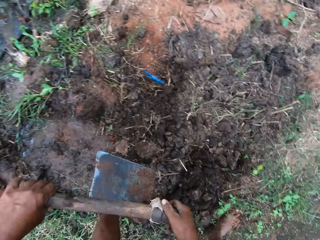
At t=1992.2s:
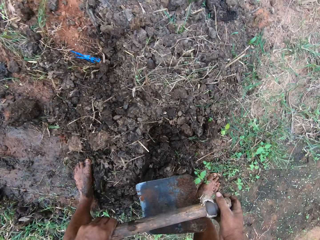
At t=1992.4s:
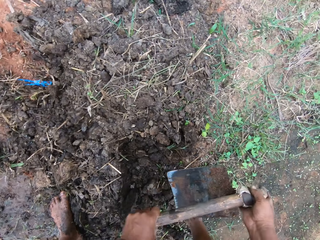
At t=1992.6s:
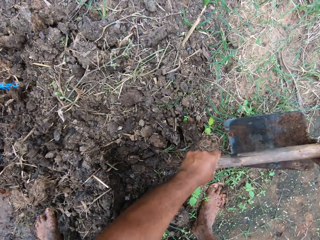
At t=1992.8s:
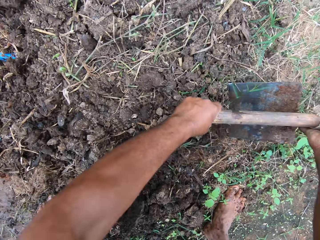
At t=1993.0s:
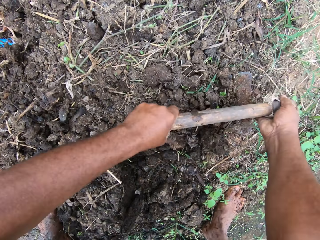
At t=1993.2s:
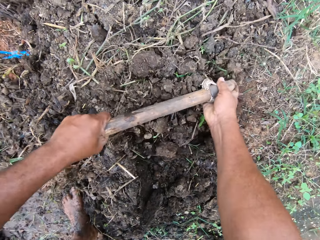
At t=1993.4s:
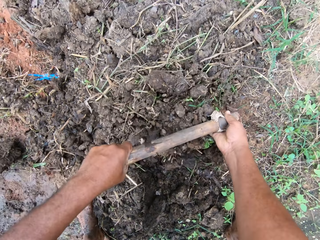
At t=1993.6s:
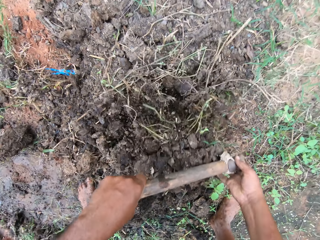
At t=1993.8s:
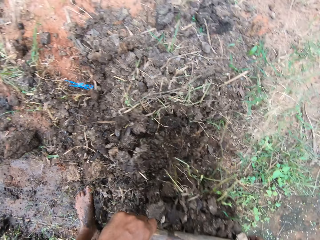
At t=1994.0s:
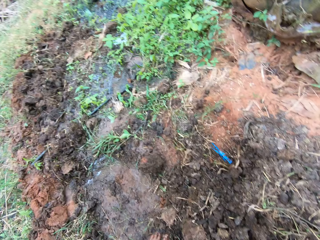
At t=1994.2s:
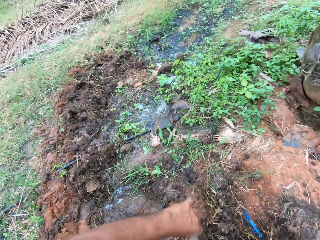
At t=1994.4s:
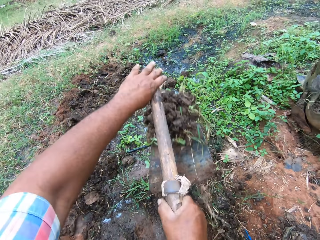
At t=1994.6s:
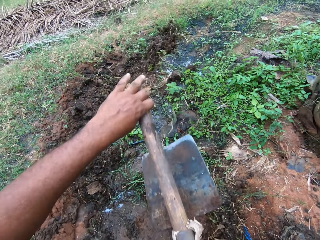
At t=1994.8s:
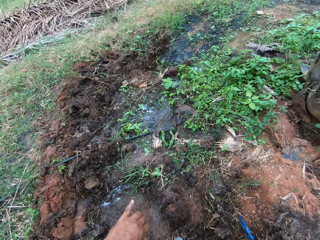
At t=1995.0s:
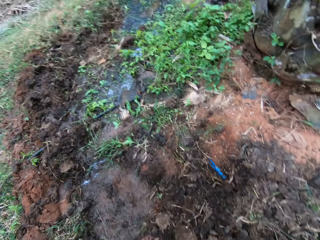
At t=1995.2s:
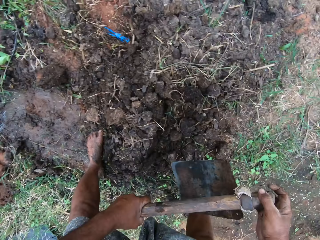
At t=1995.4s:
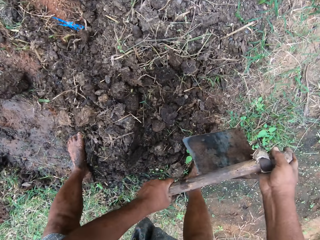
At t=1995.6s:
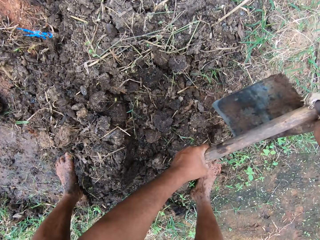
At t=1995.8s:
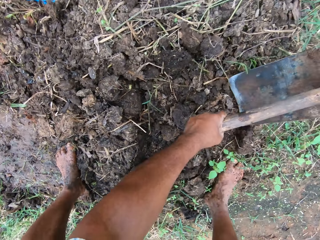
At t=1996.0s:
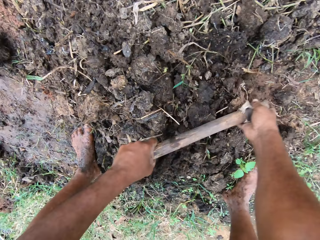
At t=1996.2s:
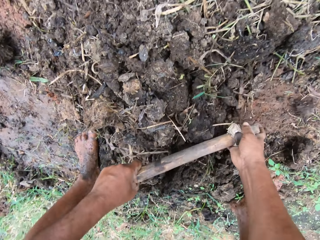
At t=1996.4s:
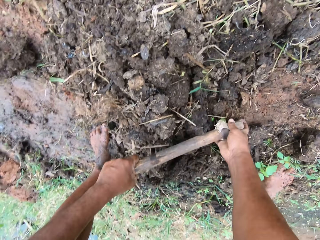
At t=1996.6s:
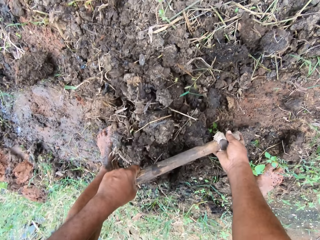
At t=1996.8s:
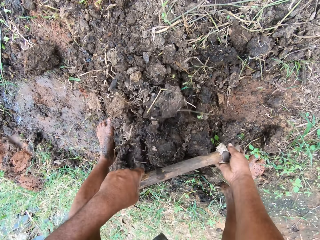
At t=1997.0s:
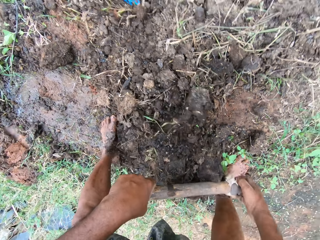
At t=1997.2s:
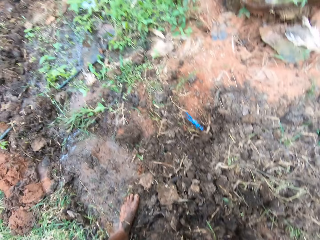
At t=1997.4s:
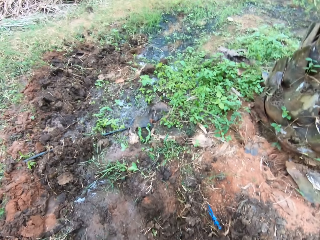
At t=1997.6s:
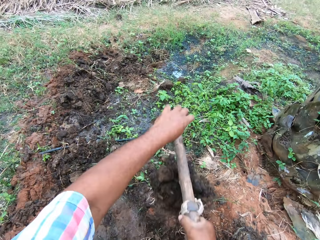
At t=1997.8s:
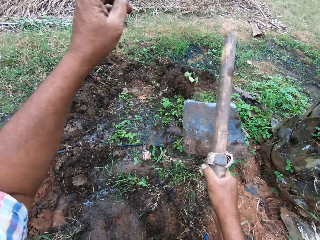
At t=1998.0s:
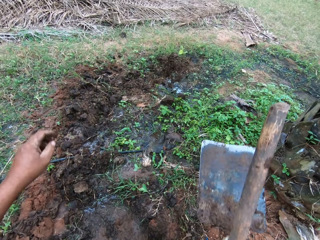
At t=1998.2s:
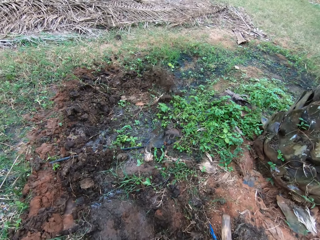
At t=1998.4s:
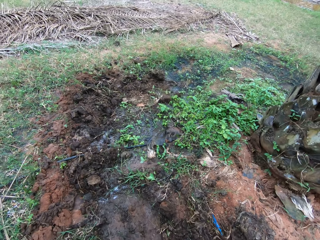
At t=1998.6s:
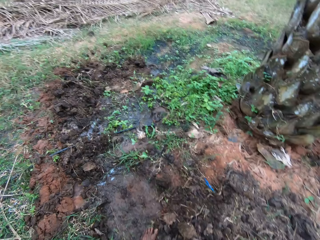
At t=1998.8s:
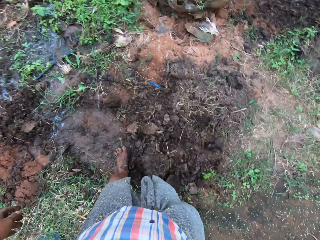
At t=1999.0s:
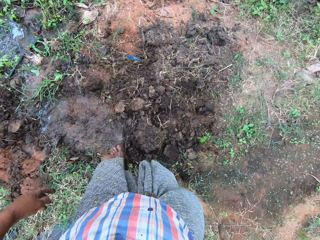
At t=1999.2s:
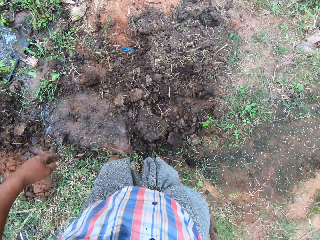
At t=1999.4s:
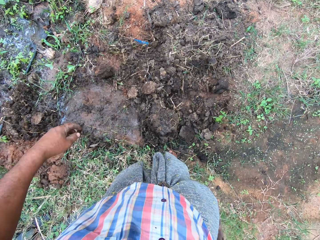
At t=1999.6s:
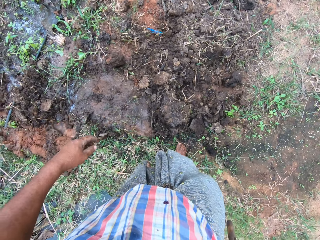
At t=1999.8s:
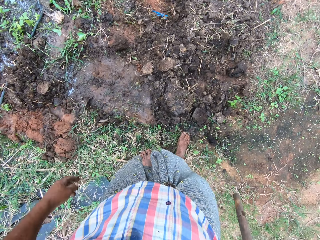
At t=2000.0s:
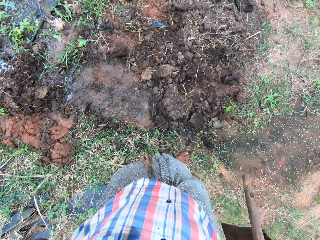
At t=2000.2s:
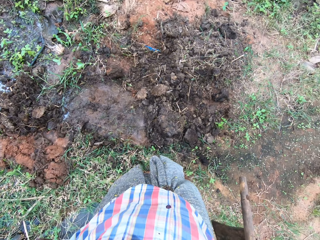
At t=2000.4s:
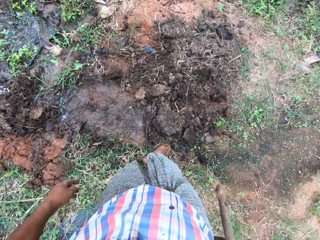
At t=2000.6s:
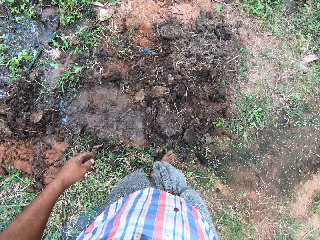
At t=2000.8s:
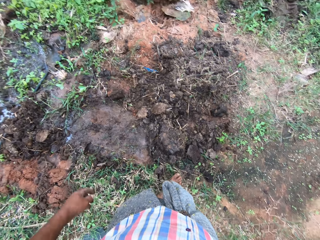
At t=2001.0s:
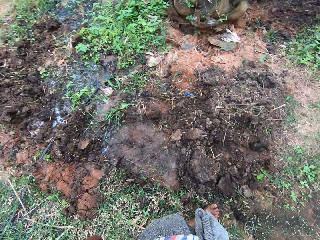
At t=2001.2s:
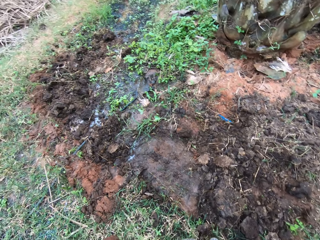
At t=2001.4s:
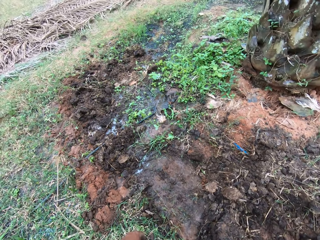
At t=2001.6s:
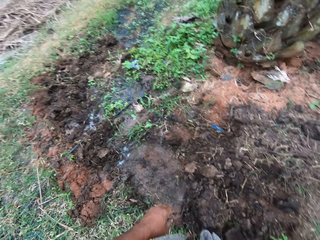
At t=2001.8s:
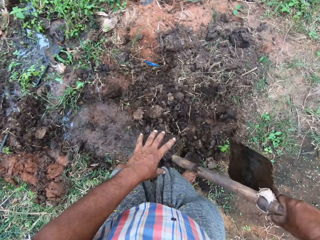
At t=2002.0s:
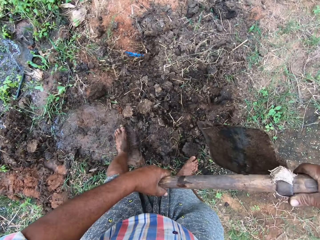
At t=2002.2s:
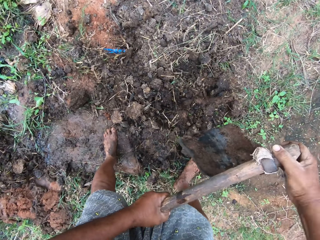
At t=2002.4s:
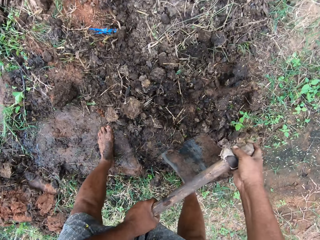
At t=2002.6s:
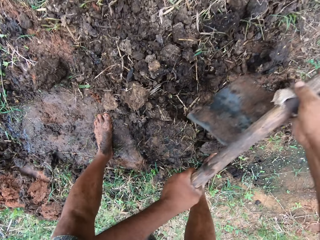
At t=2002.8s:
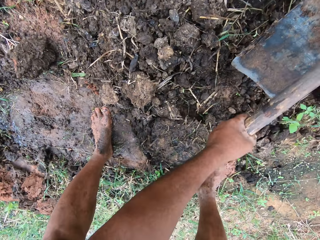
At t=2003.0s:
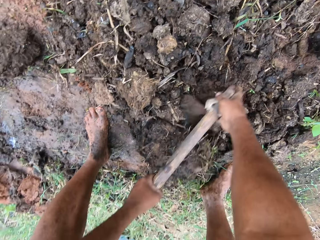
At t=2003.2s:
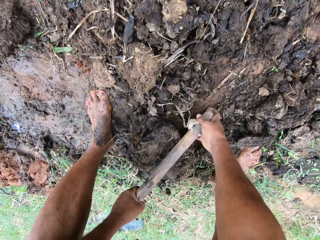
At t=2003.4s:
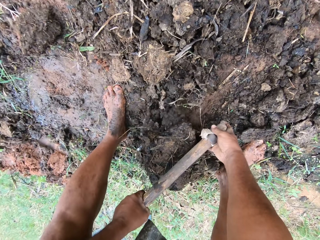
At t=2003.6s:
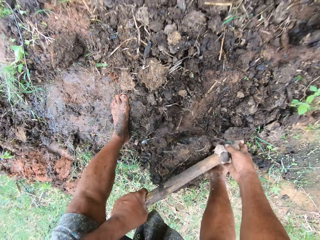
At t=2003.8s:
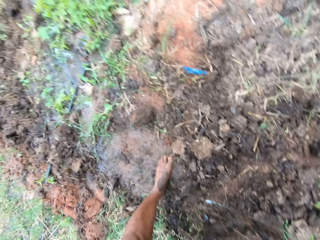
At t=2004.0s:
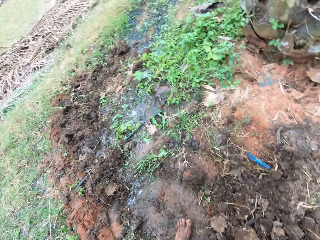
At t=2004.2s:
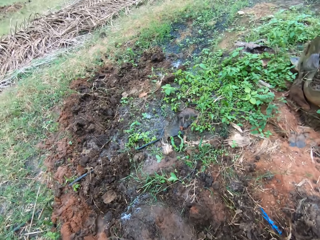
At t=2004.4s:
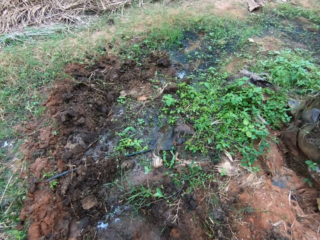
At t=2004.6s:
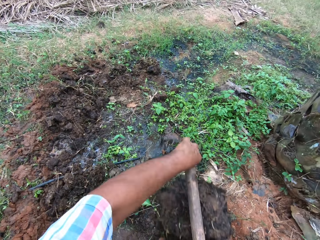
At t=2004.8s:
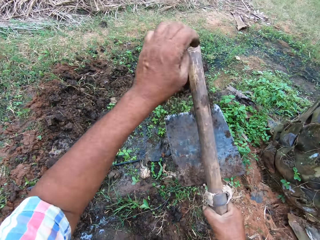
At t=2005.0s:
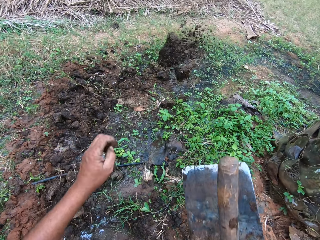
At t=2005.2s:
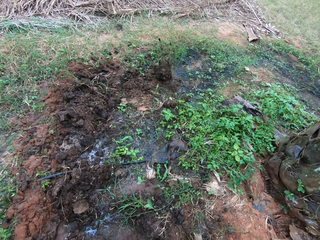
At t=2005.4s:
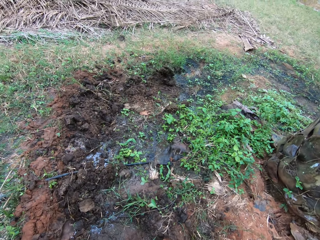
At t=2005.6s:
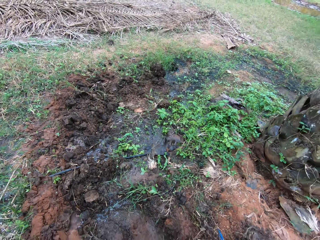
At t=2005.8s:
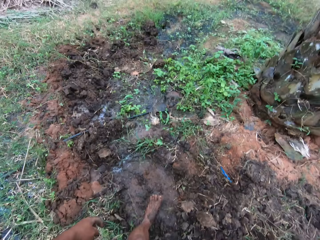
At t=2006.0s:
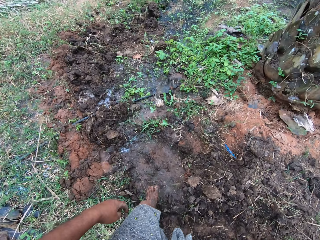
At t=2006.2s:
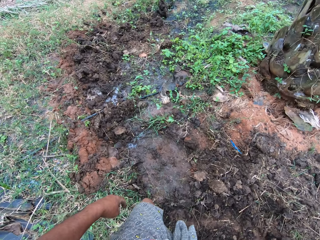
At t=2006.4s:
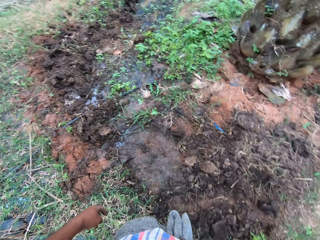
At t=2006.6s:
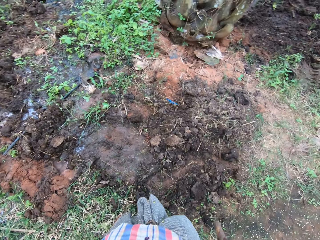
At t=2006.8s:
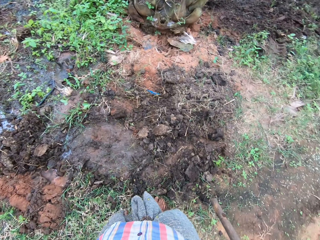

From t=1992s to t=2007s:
The camera wearer throws away the soil. They dig the ground with a garden hoe. They throw away the soil. They dig the ground with the garden hoe. They throw away the soil. They pause filling the portion of water on the ground with soil. They turn around the field. They resume filling the portion of water on the ground with soil. They dig the ground with the garden hoe. They throw away the soil.

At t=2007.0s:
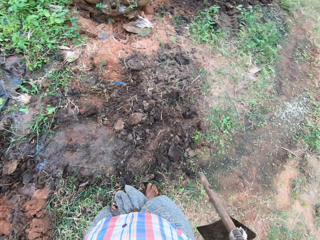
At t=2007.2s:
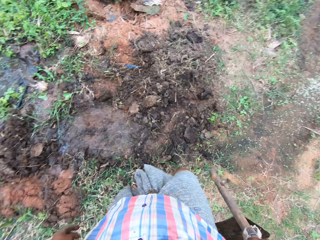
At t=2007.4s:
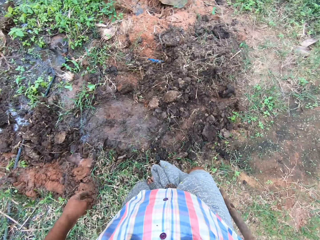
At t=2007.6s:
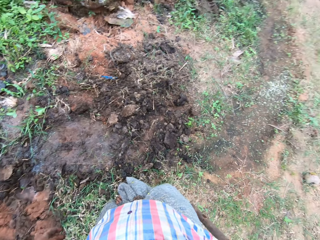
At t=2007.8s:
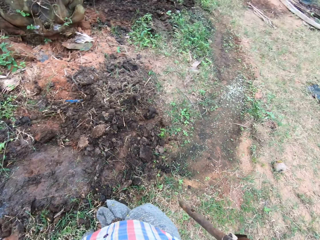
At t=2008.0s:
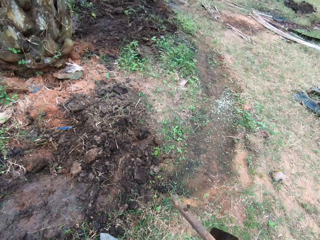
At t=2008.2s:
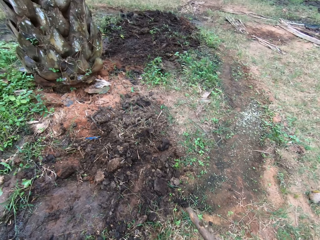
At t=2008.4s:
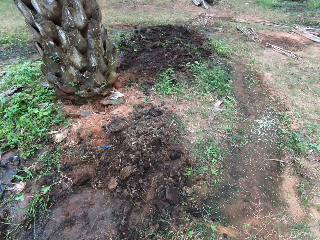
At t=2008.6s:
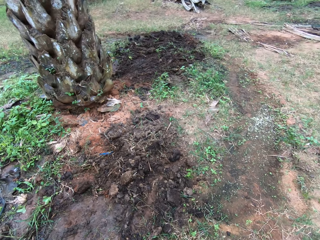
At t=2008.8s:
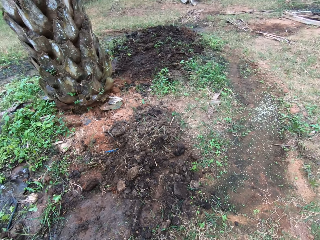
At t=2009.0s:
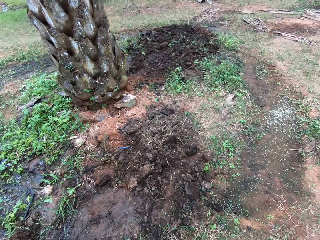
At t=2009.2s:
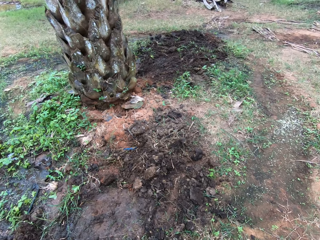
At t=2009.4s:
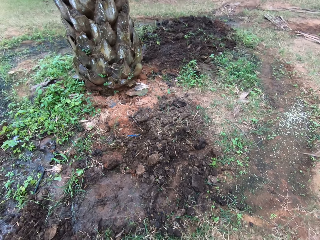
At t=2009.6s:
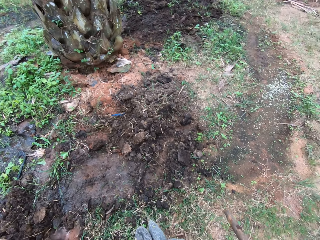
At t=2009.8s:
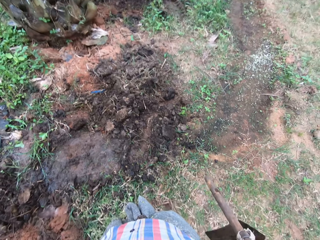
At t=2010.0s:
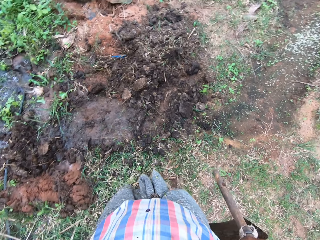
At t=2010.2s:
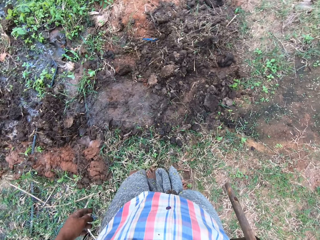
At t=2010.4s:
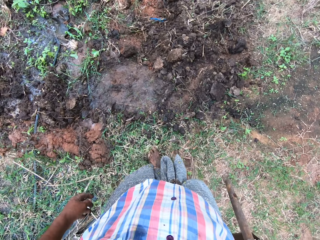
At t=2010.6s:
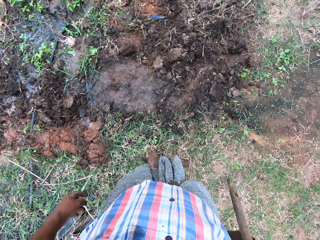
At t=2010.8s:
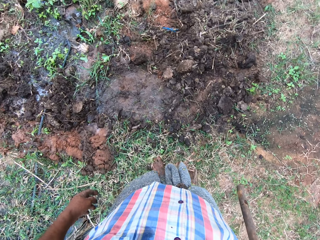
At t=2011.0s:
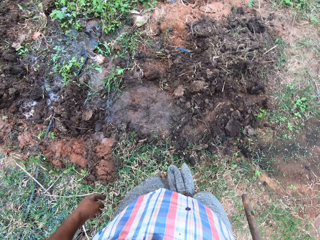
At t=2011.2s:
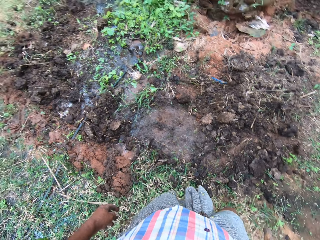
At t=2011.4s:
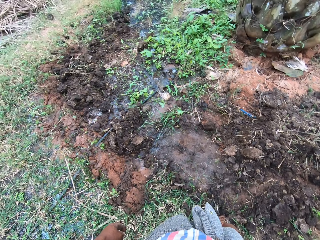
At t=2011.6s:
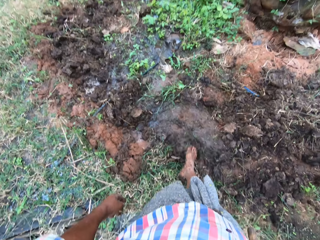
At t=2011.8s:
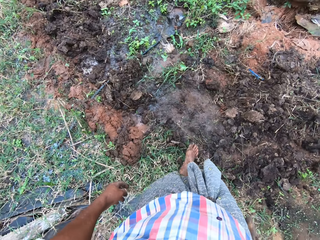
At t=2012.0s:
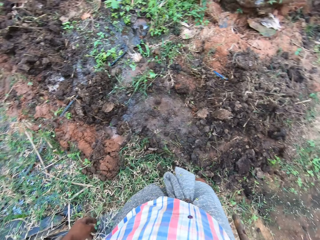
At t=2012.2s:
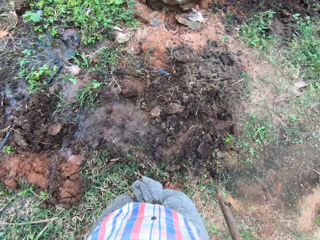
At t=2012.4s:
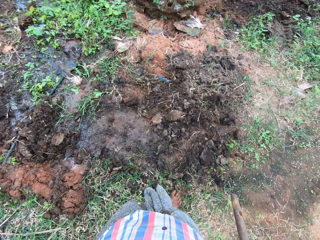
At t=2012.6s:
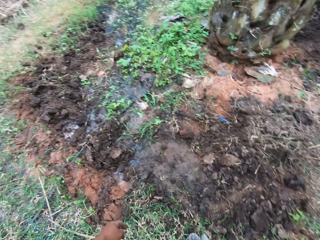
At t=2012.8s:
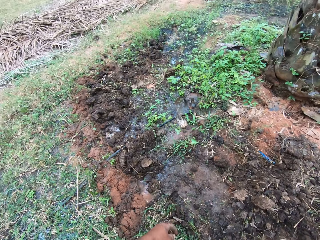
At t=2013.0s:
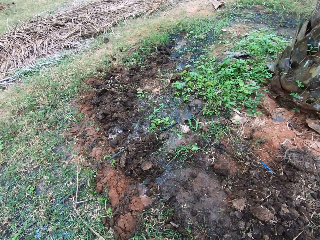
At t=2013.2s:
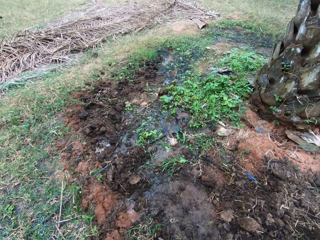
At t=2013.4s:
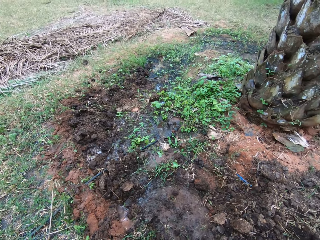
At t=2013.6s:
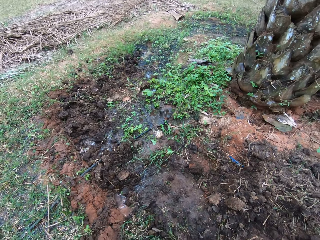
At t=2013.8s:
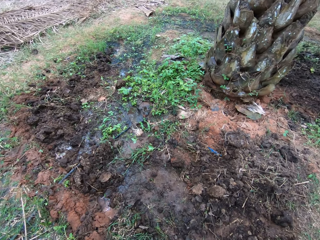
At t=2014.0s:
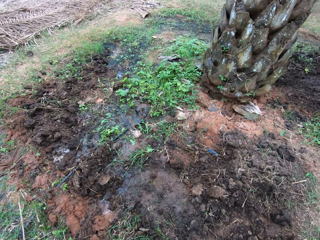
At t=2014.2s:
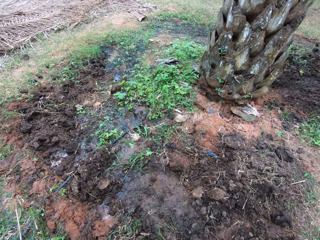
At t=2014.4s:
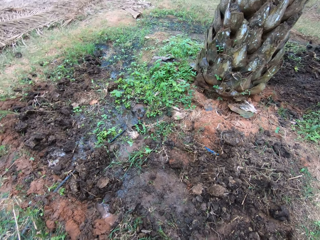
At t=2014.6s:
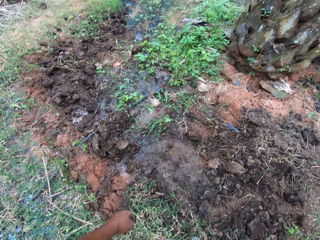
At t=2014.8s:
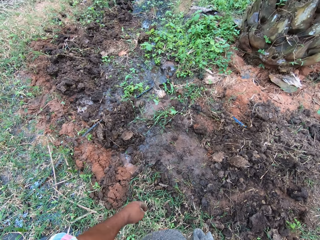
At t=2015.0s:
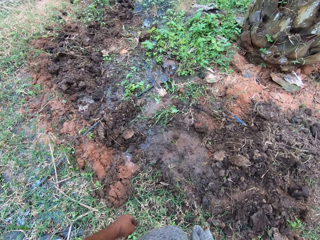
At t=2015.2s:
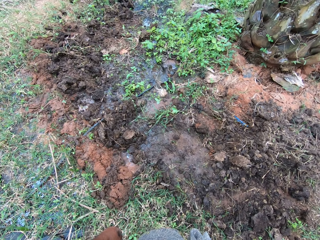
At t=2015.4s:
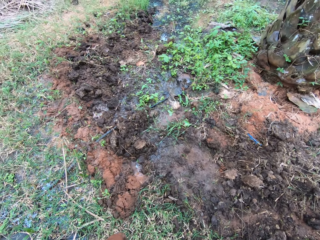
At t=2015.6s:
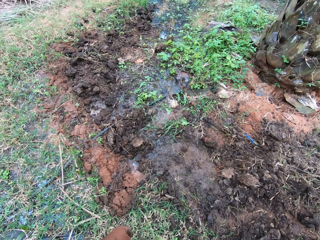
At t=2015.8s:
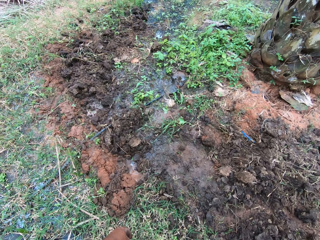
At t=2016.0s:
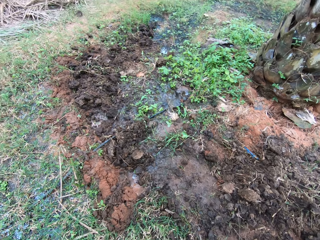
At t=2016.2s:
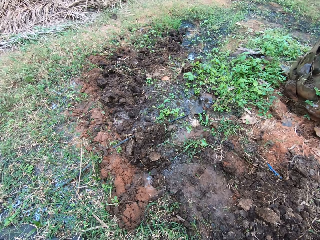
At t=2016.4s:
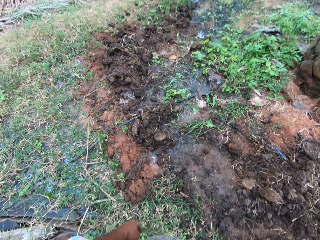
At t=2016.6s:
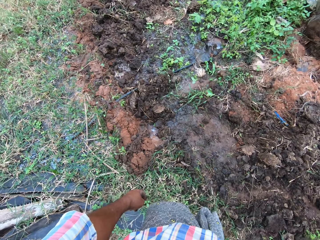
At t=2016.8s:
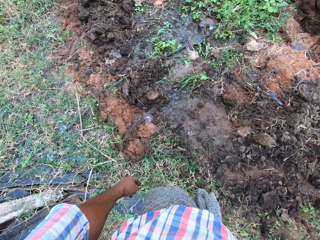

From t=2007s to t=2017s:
The camera wearer turns around the field. He moves soil with his foot. He turns around the field.
